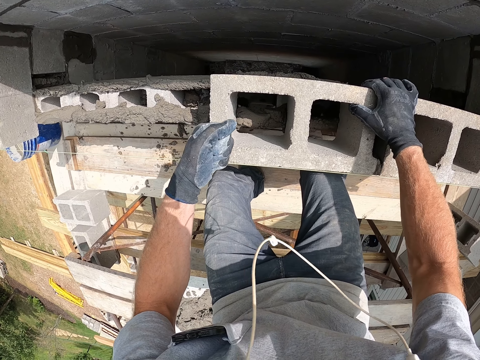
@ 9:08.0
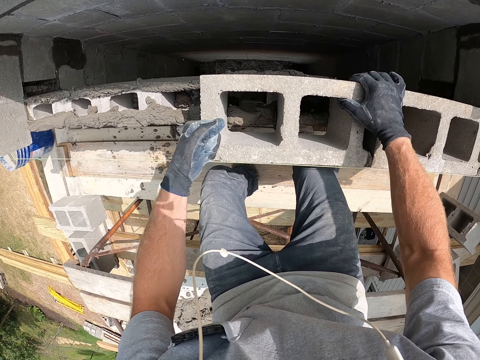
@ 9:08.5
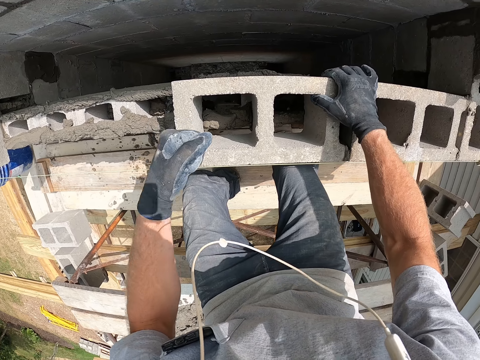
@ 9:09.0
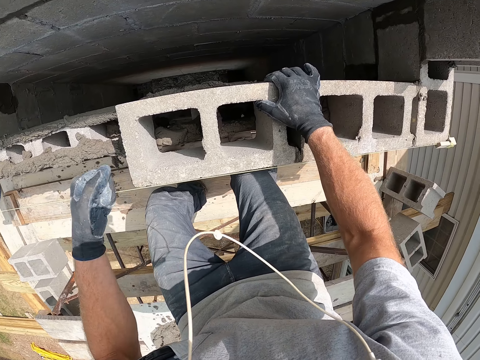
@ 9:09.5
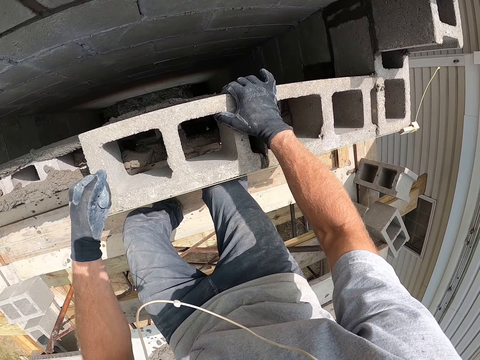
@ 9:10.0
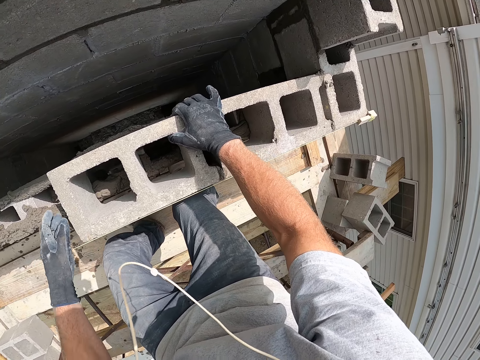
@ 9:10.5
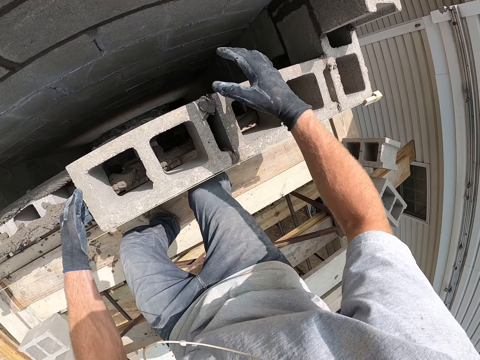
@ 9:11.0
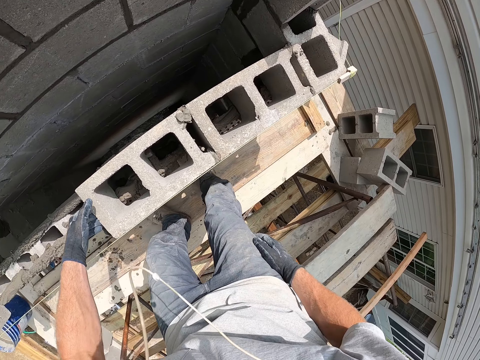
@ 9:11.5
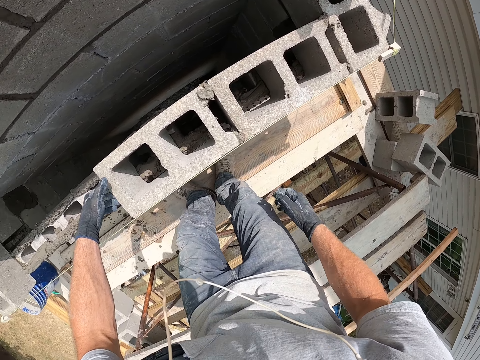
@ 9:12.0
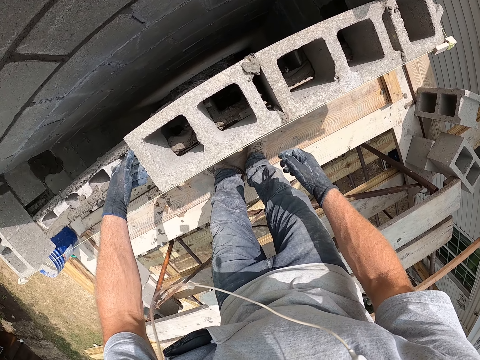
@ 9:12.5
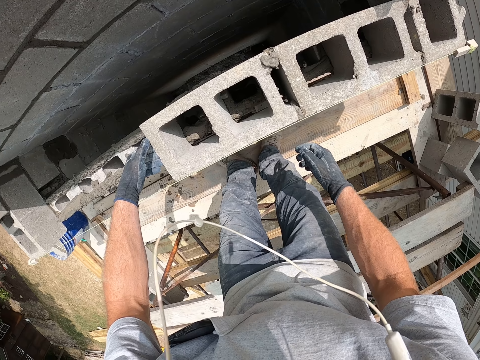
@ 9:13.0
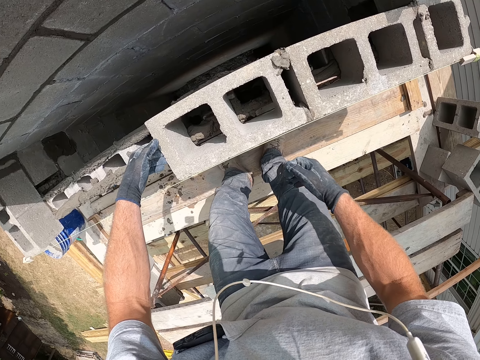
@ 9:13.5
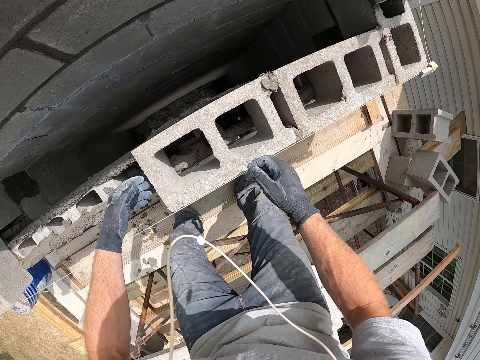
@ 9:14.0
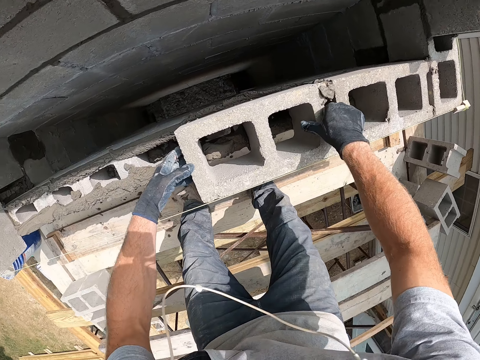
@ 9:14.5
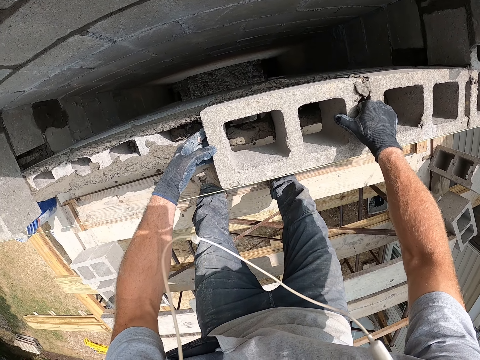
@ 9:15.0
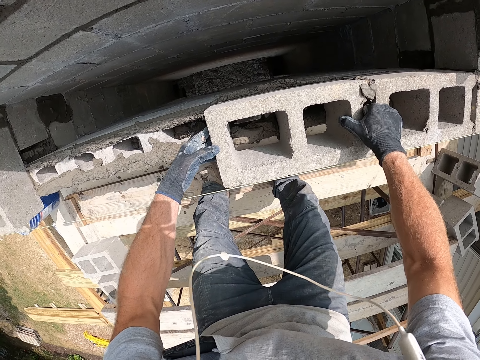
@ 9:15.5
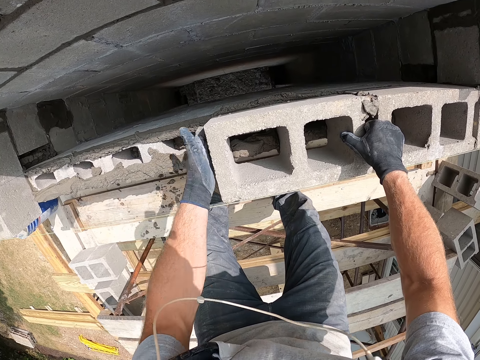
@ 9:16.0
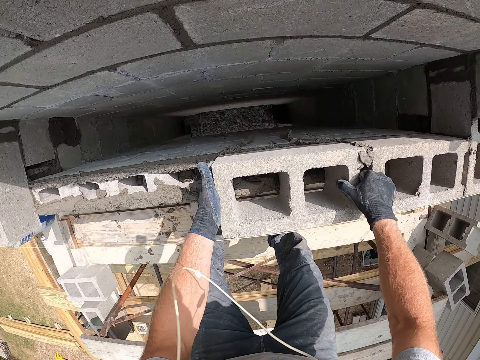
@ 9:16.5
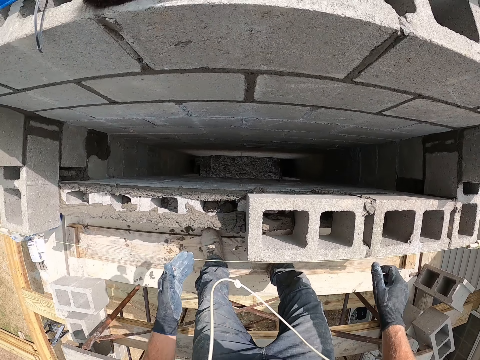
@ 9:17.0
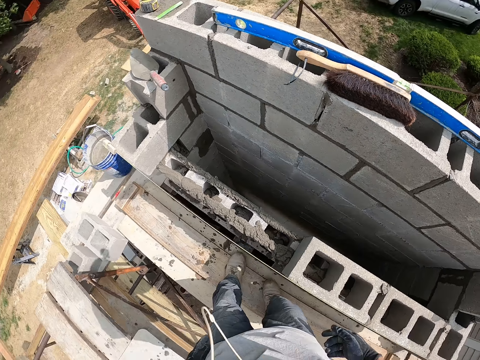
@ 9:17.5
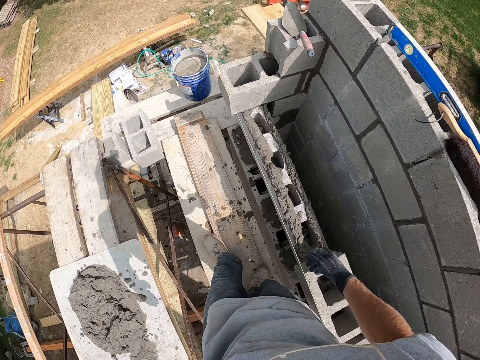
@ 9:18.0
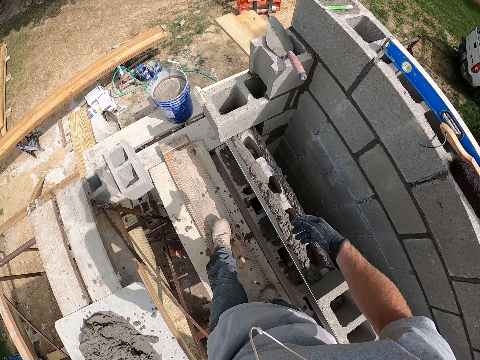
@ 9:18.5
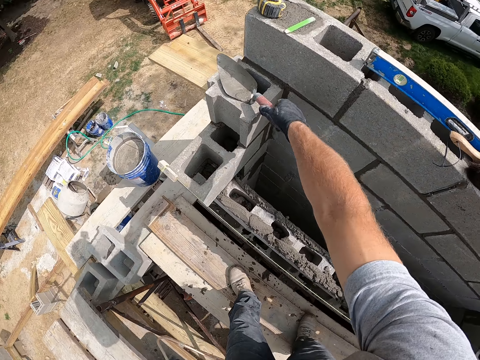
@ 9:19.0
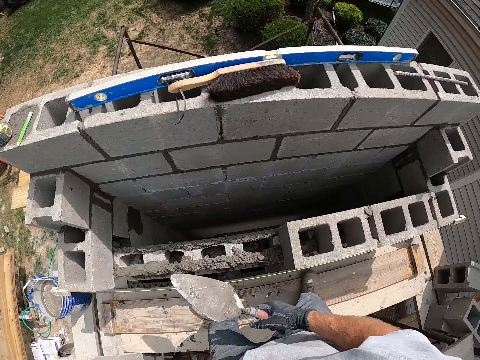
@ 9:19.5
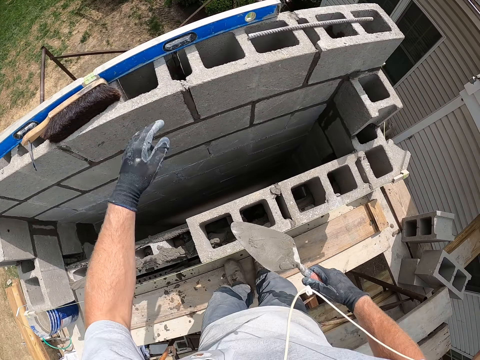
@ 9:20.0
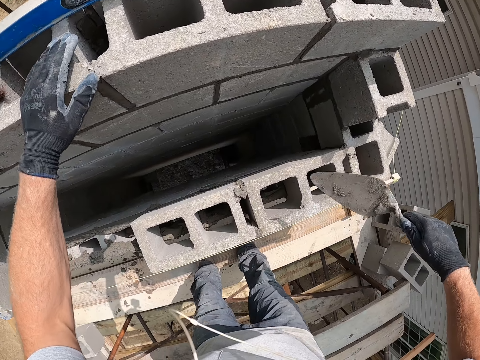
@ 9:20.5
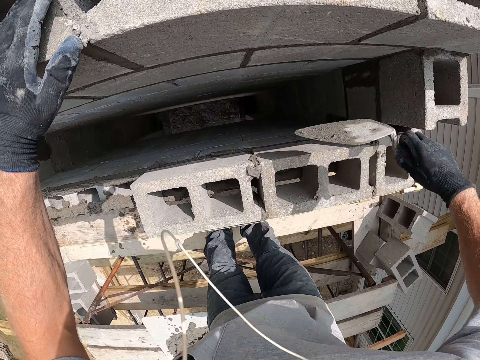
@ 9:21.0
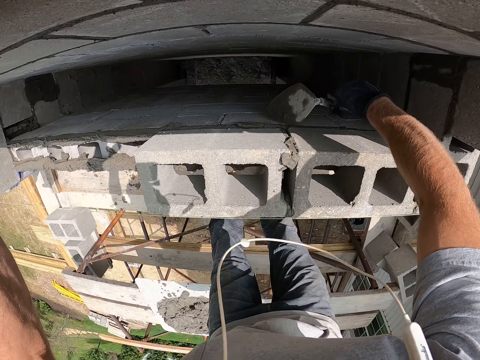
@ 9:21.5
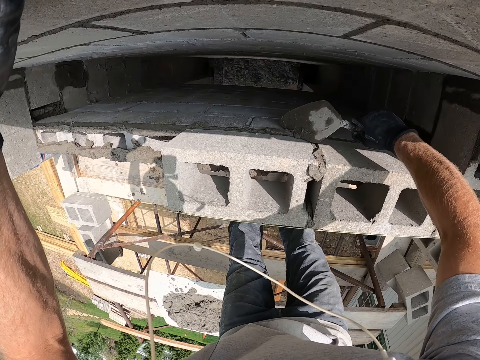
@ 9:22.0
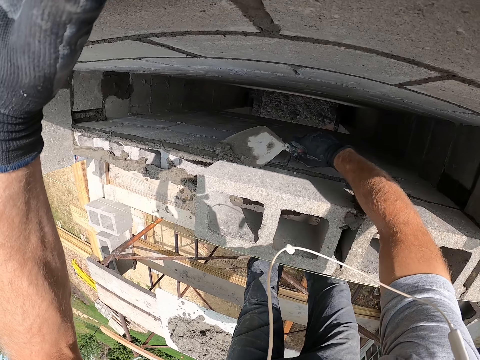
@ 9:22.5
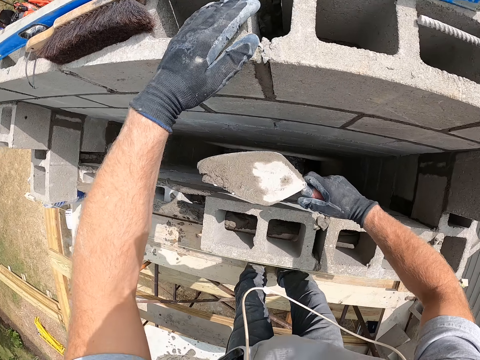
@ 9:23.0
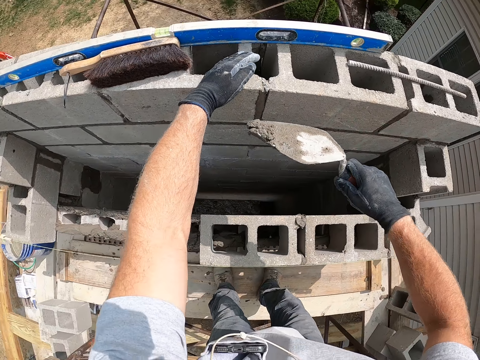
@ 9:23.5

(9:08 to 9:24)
The camera wearer hits the concrete block with a hand. They hold the concrete block with the hand. They hold the concrete block with the hands. They hit the concrete block with a hand. They pick up the trowel. They put a hand on the concrete blocks. They scoop the cement mortar from the brick with the trowel. They remove the concrete with the trowel. They spread the cement mortar on the brick with the trowel.

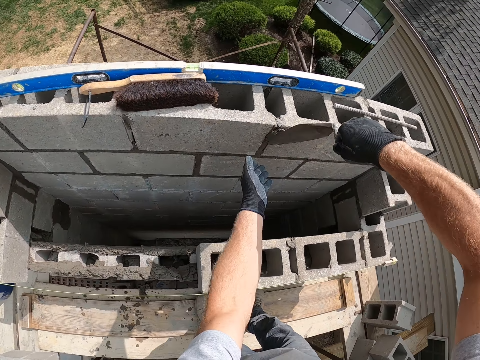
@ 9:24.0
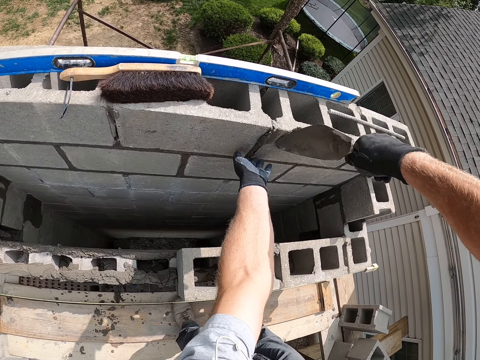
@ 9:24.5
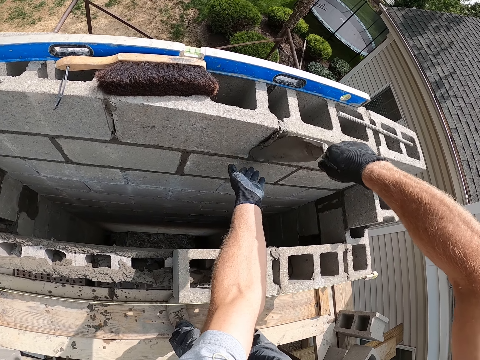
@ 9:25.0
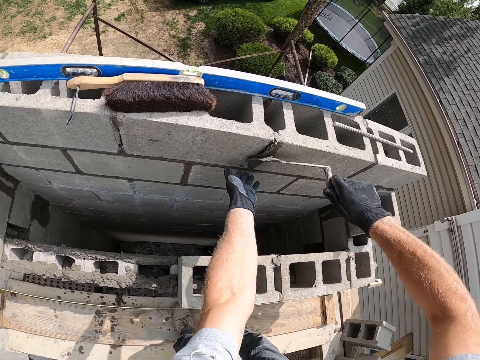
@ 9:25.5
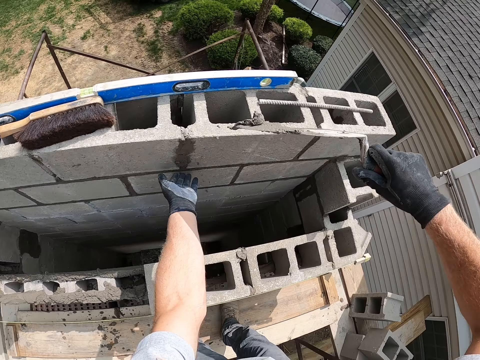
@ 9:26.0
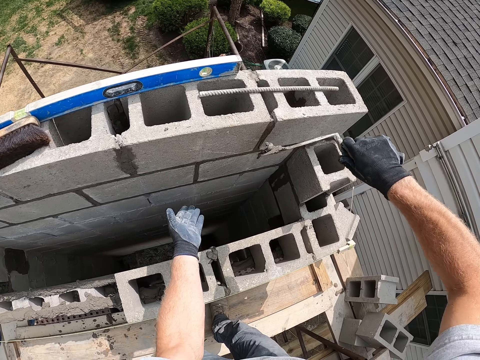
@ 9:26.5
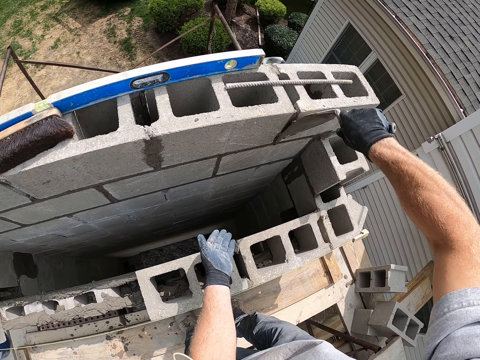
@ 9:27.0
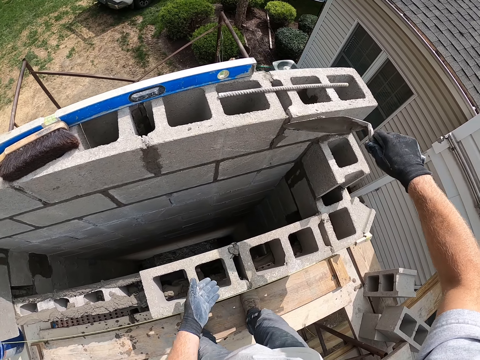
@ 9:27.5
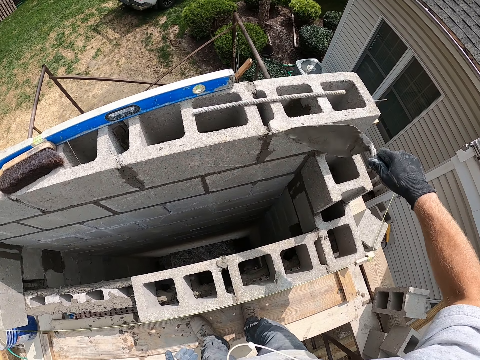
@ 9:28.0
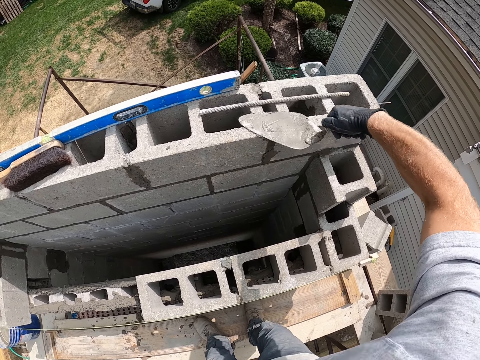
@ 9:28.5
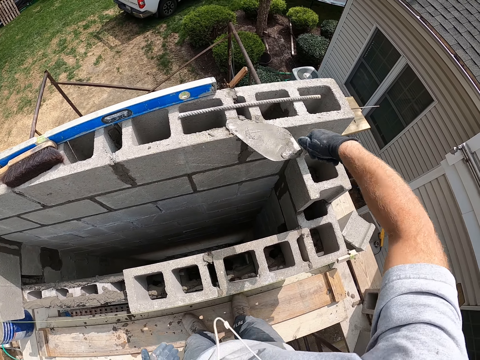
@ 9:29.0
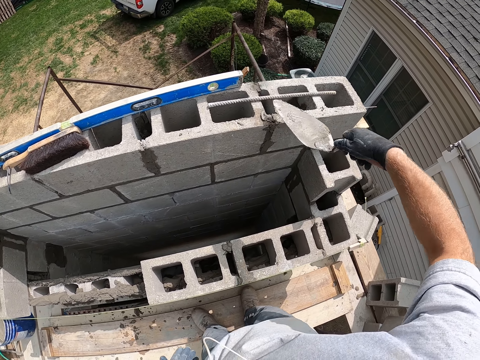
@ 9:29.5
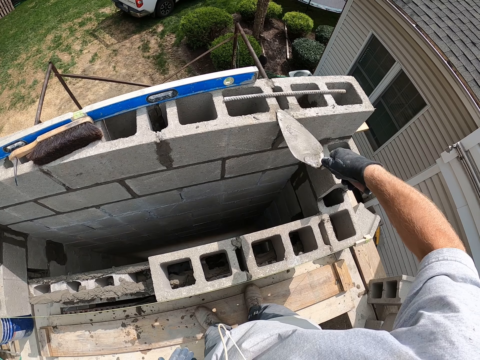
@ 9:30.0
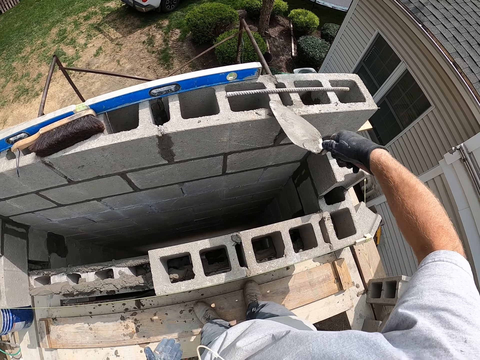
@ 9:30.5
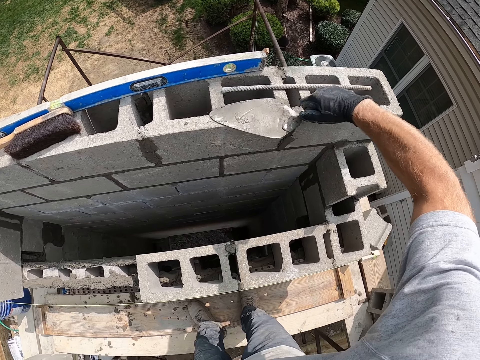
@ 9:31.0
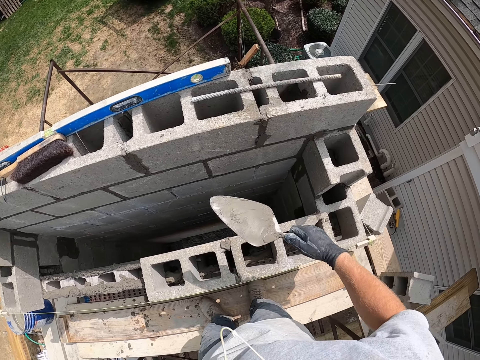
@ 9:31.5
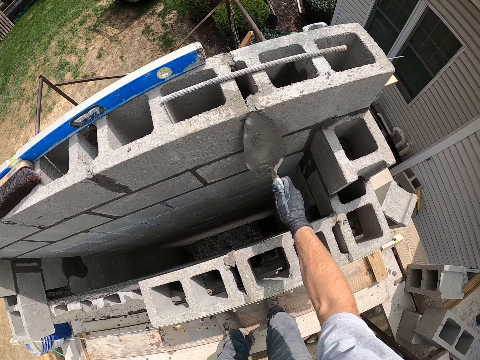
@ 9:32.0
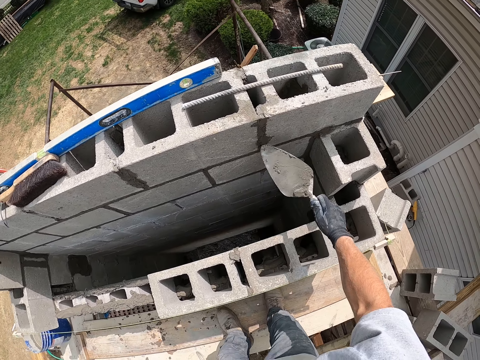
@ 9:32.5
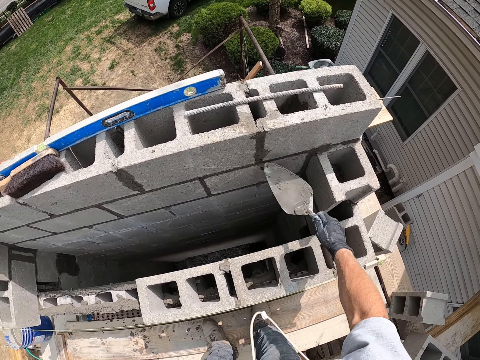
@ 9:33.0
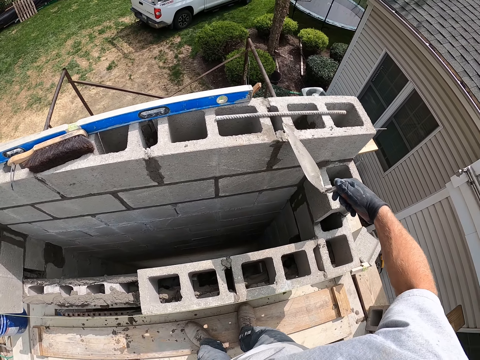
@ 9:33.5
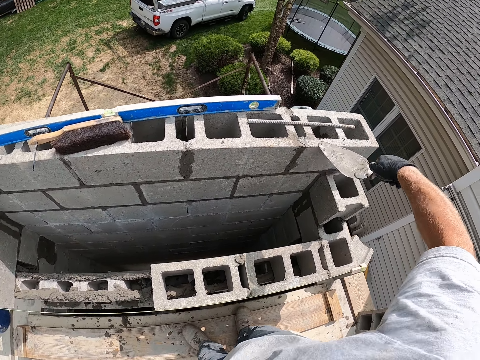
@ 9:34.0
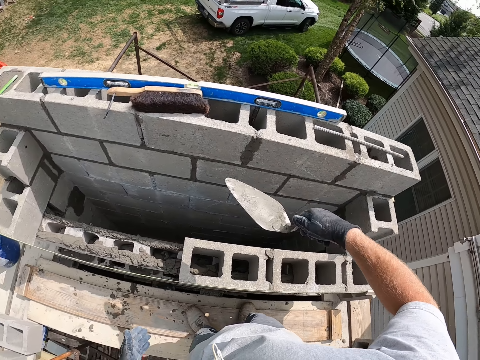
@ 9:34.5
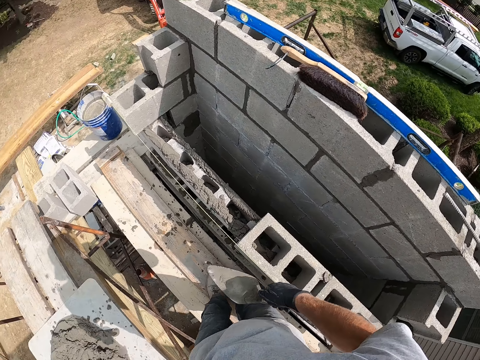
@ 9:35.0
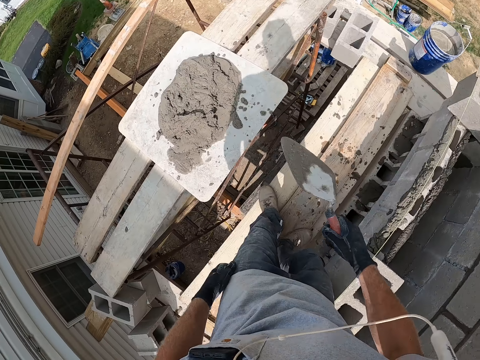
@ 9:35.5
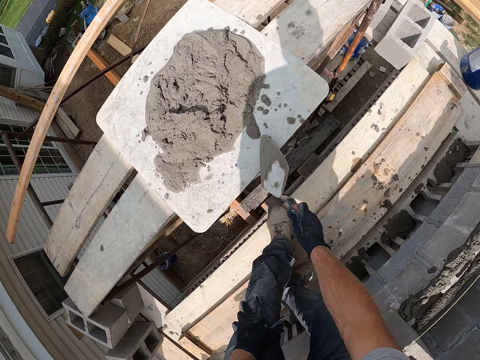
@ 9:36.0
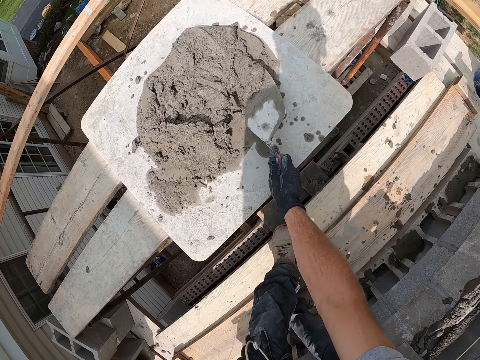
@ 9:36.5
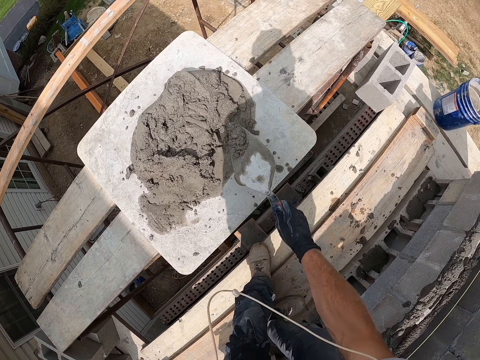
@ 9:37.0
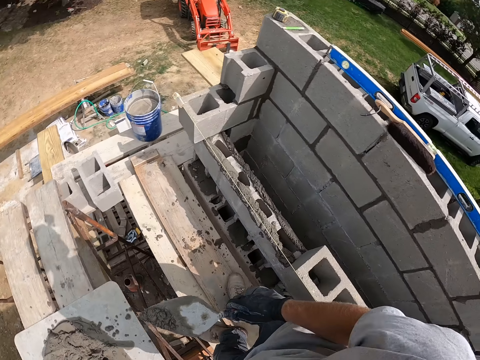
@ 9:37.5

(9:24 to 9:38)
The camera wearer smears concrete with a trowel. They smear the concrete with the trowel again. They scoop the concrete with the trowel. They smear the concrete with the trowel. They scoop the cement with the trowel.
